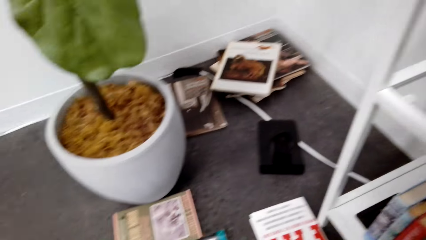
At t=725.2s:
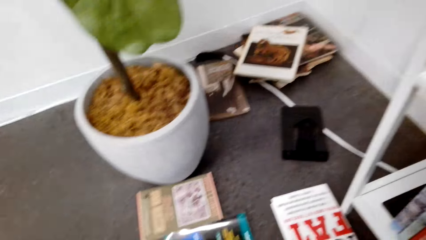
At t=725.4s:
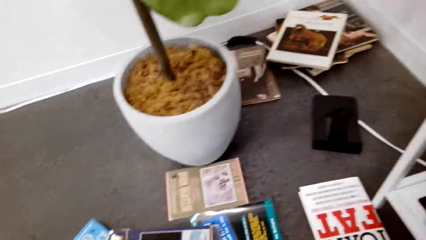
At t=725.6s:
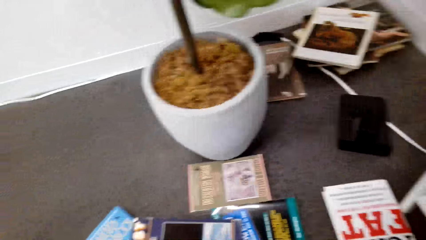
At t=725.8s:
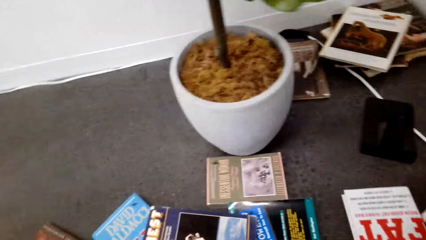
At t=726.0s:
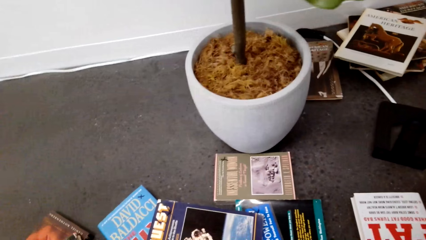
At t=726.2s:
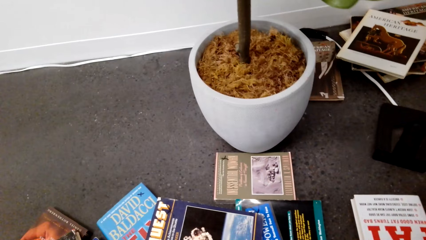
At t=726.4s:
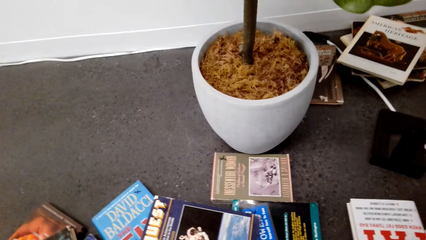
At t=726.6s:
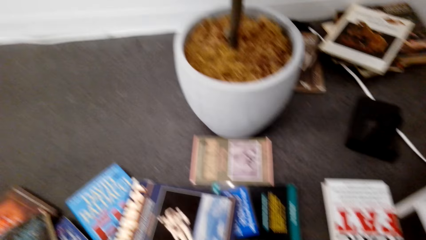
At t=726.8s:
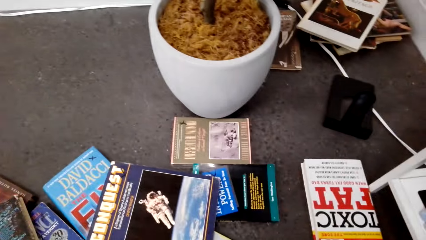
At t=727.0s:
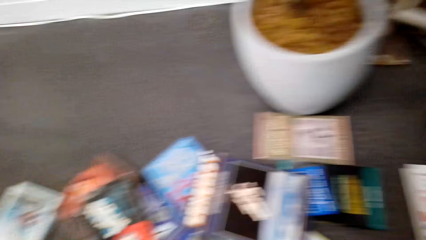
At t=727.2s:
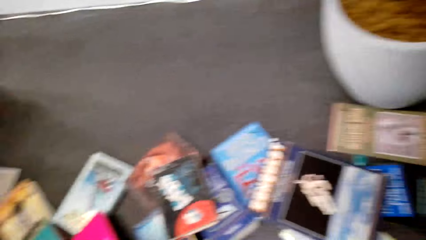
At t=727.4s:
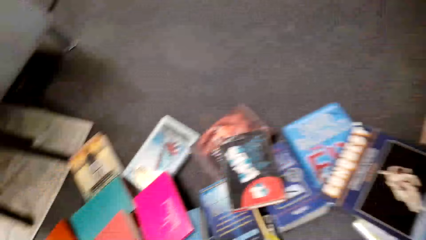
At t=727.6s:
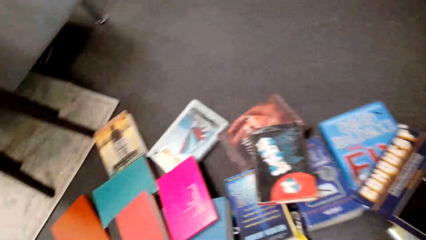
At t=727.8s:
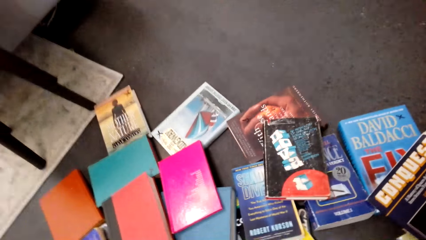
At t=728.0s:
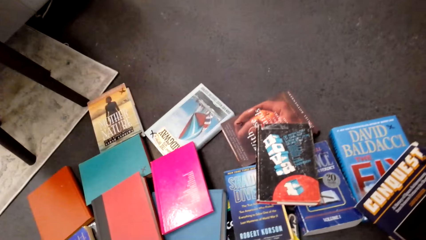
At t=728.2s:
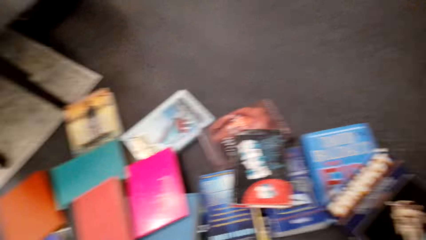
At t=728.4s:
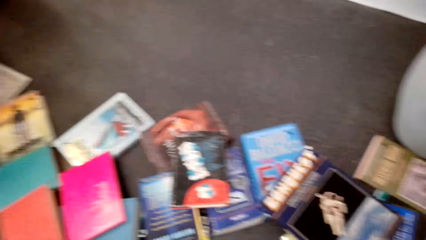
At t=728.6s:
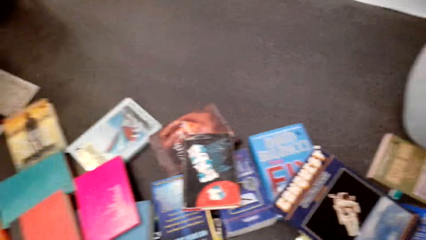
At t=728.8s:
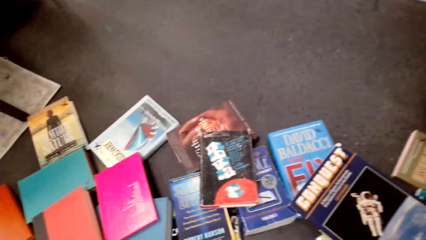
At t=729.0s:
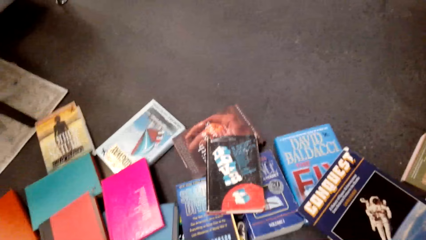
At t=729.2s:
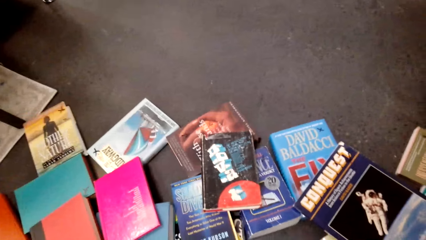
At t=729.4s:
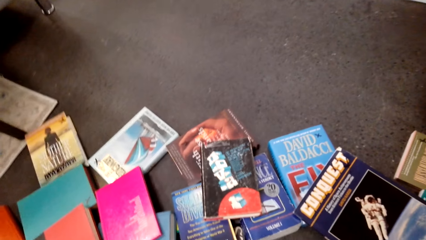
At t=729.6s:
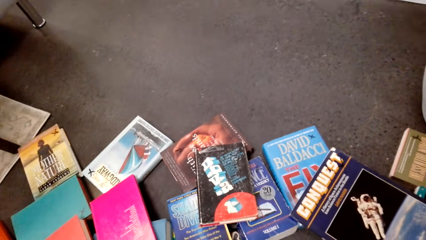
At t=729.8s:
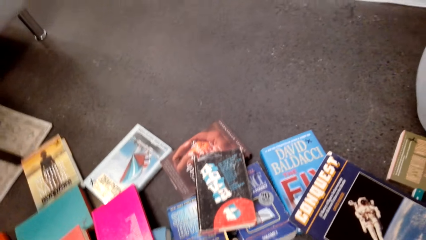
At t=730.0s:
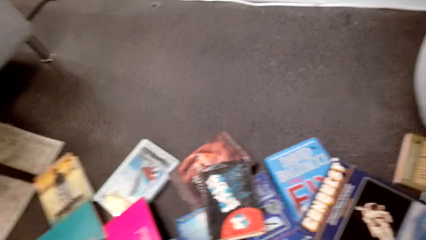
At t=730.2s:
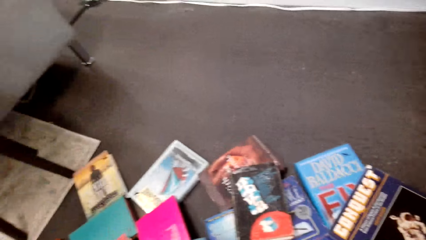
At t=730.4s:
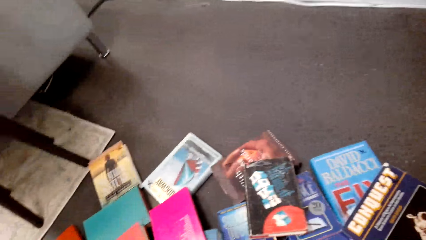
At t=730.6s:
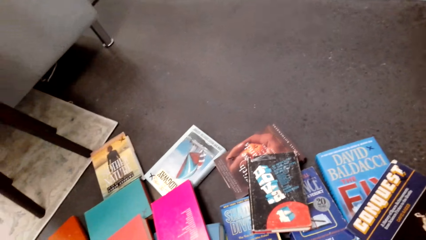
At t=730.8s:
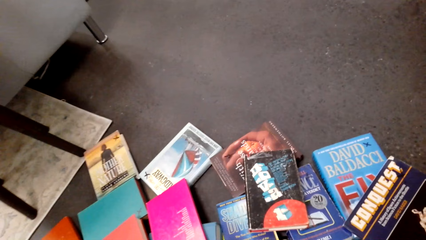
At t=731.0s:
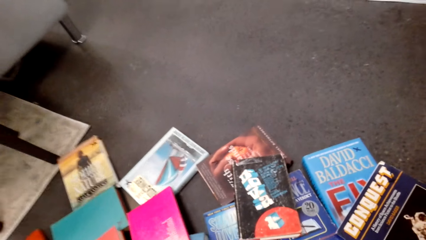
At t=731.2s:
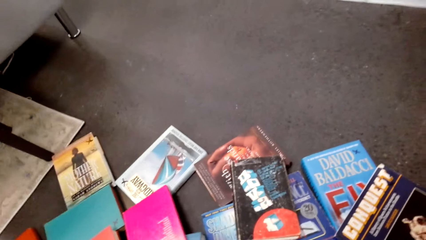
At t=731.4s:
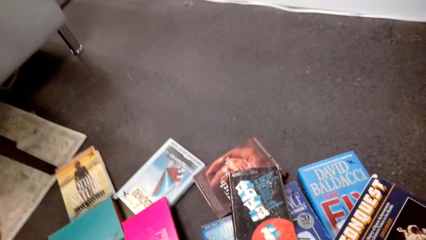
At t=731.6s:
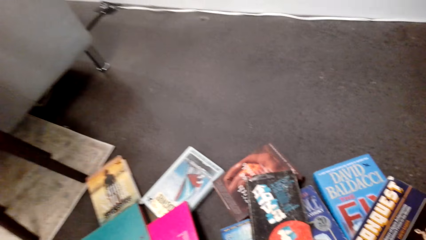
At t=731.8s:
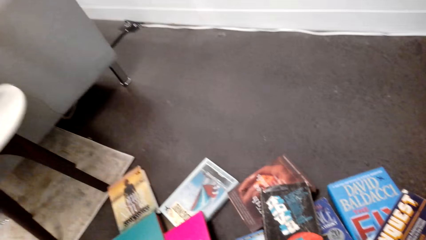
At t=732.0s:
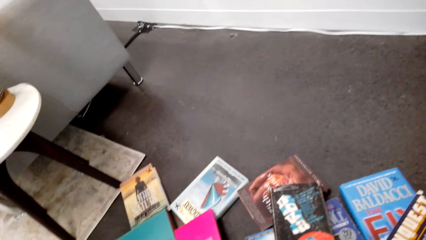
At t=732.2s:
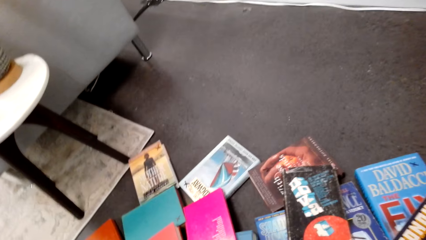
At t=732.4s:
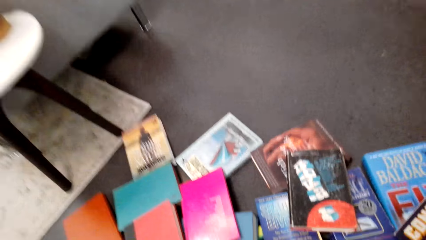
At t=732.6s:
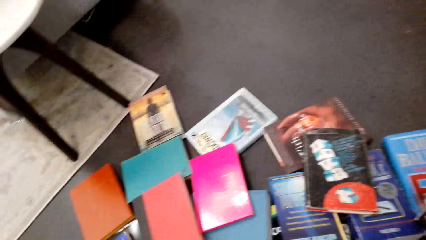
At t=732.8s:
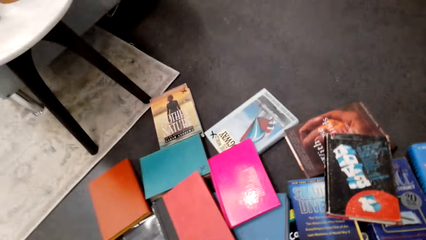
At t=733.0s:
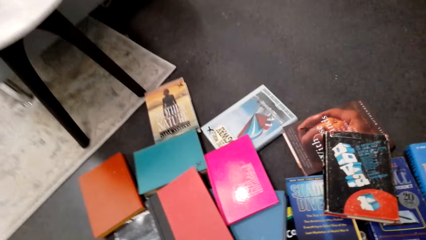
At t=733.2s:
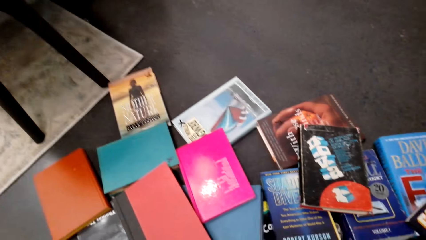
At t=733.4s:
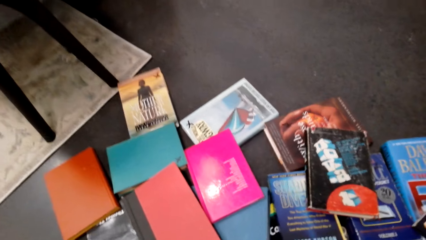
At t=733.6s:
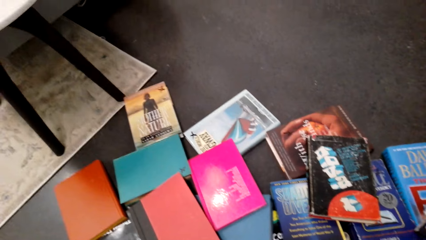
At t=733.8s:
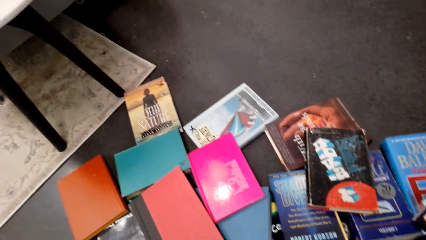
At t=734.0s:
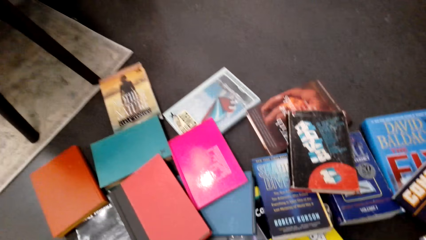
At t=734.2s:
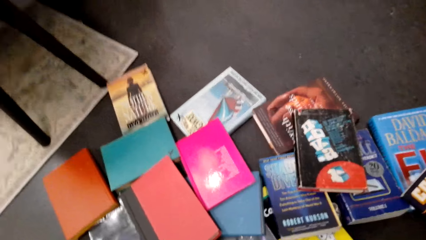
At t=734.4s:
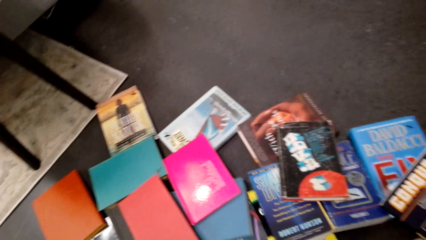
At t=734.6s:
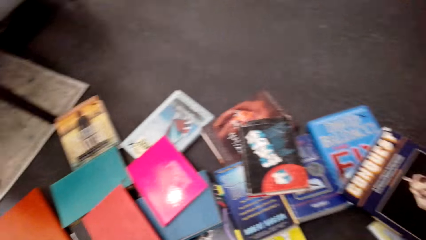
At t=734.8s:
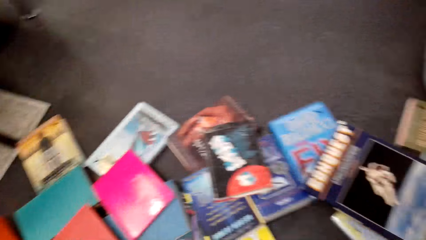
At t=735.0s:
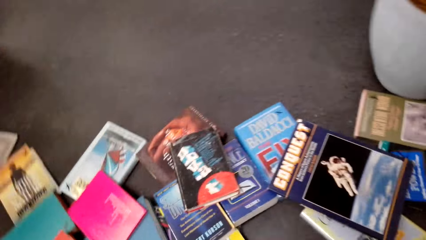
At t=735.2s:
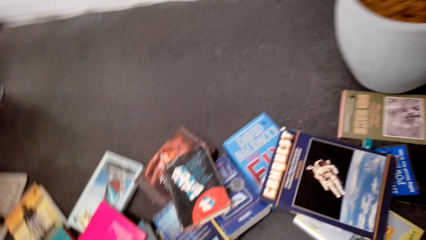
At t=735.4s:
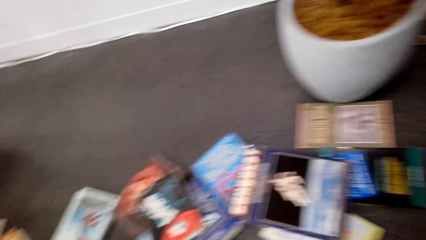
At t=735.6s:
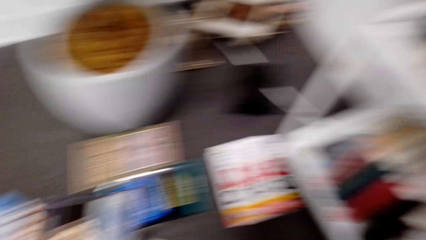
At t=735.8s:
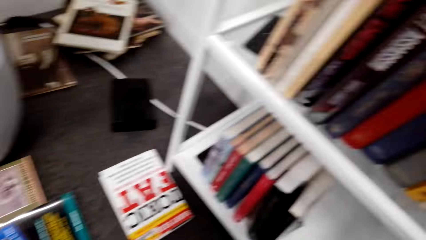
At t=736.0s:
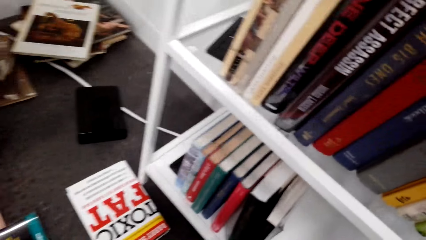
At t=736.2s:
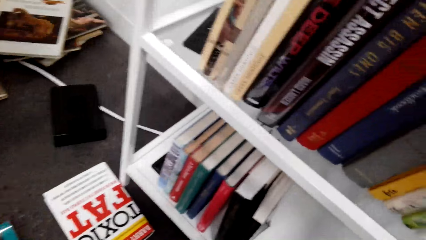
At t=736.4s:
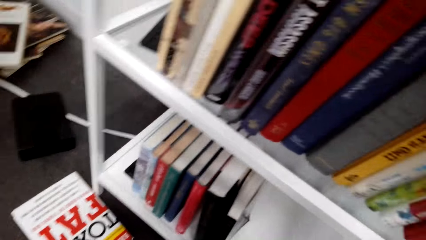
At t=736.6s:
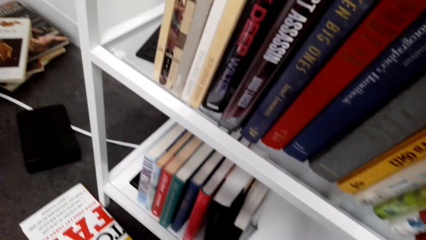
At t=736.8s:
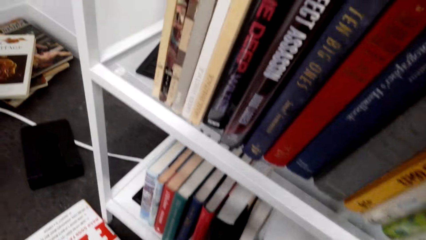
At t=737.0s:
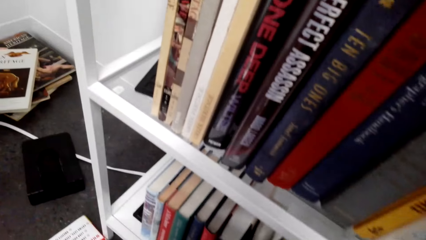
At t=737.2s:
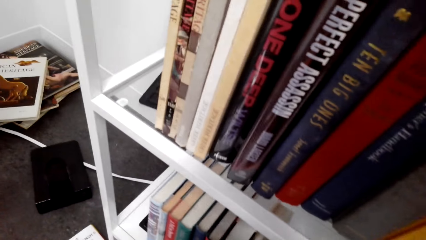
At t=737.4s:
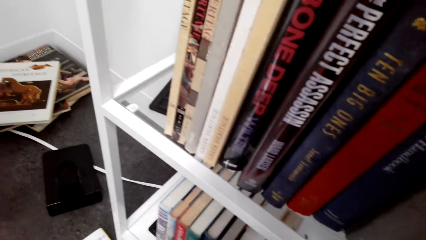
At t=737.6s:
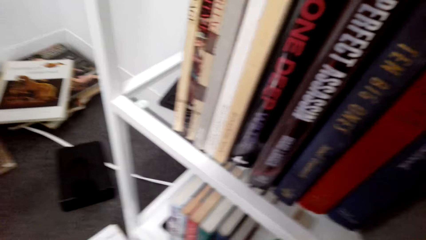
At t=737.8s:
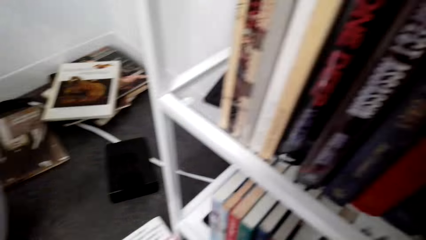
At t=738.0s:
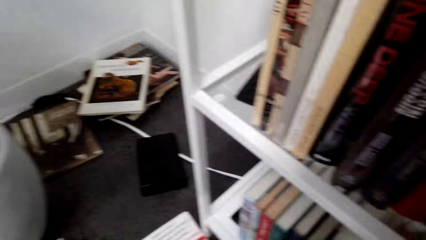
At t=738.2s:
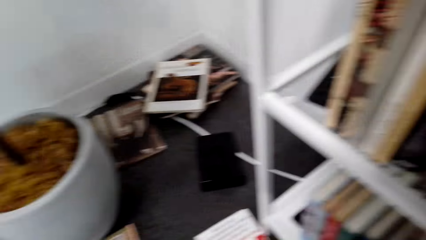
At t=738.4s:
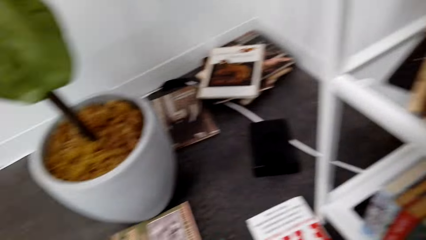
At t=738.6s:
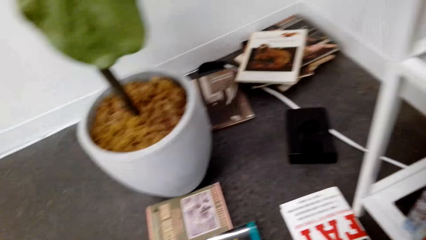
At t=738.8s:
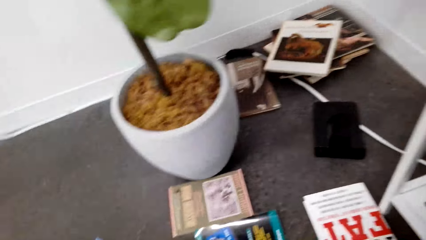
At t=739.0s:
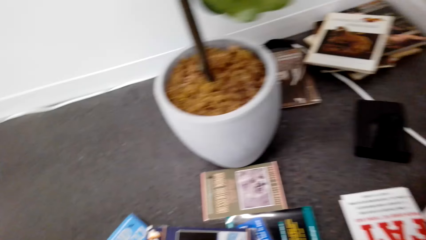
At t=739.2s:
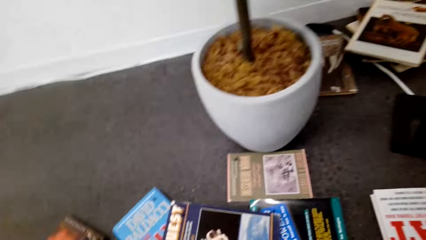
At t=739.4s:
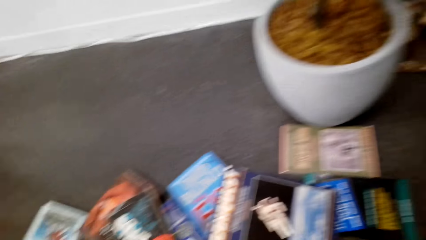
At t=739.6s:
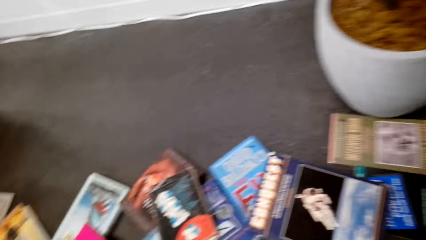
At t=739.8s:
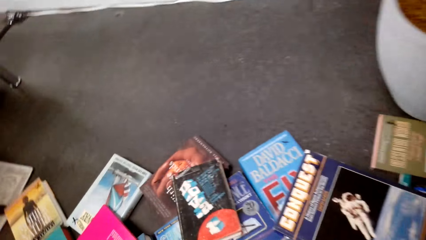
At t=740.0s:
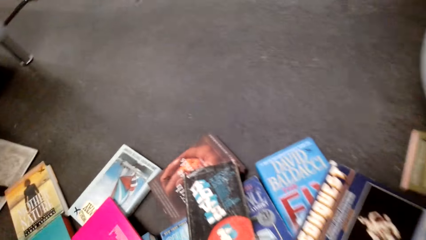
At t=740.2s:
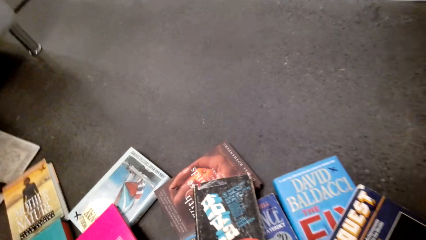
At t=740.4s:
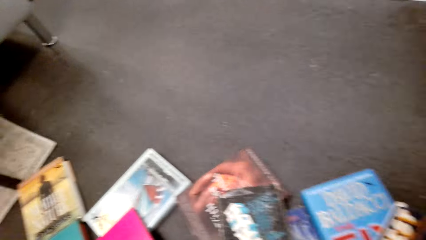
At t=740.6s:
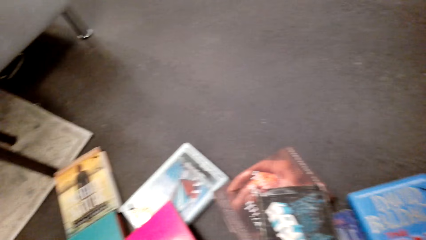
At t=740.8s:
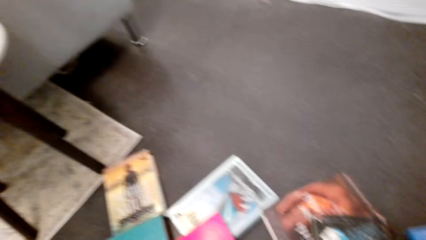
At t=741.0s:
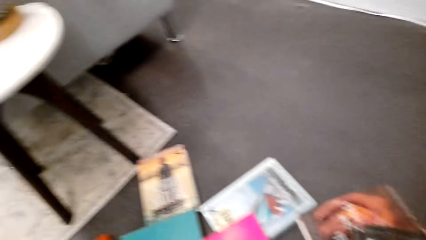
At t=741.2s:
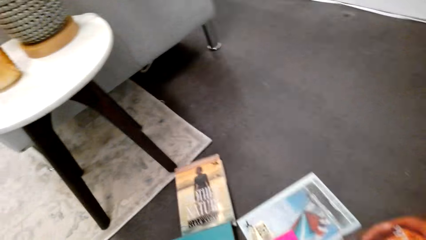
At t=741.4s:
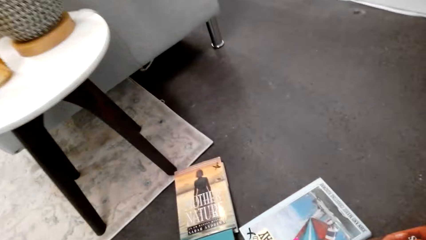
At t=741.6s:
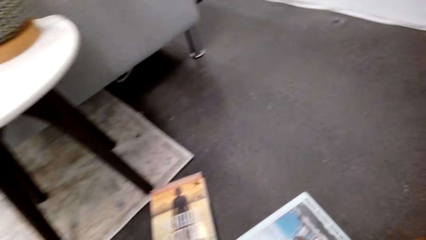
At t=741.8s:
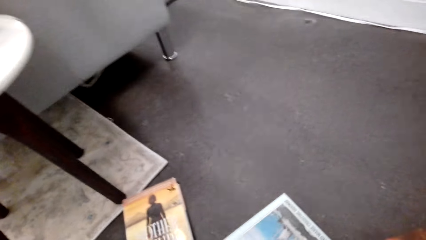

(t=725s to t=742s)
The camera wearer looks at the books on the floor. They look at the books on the shelf. They stack the books on the shelf. They look at the books on the floor. They move the book on the floor.
